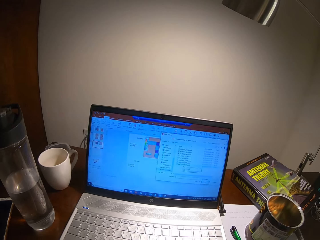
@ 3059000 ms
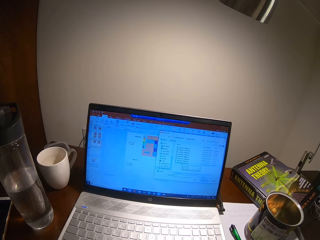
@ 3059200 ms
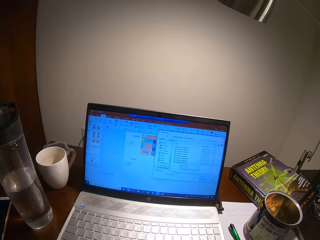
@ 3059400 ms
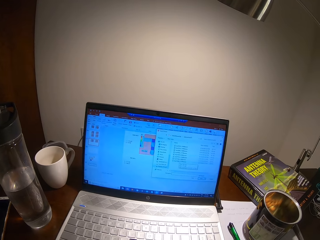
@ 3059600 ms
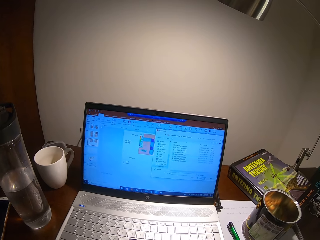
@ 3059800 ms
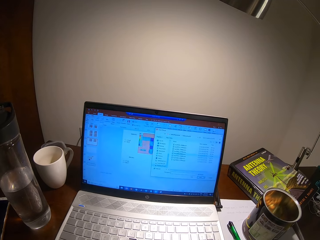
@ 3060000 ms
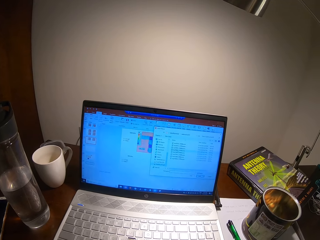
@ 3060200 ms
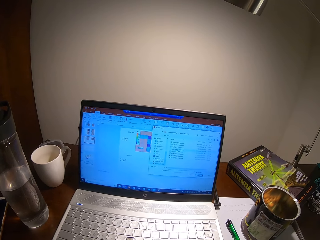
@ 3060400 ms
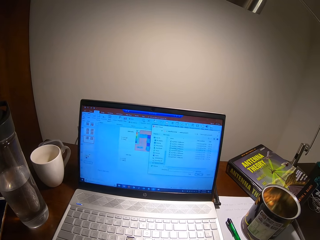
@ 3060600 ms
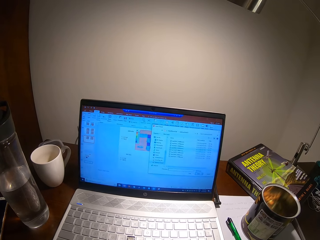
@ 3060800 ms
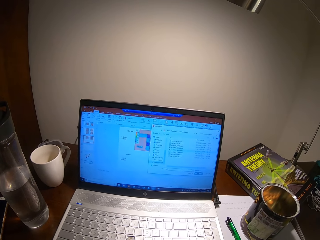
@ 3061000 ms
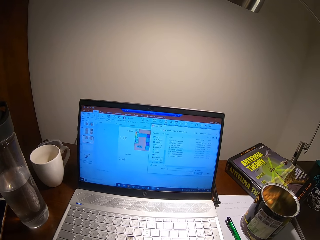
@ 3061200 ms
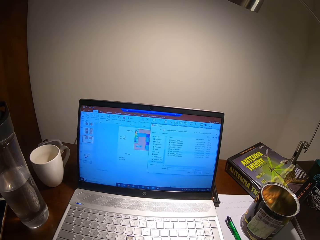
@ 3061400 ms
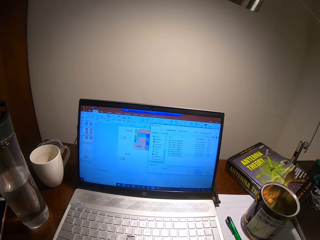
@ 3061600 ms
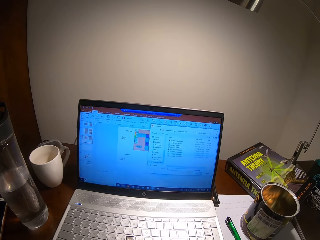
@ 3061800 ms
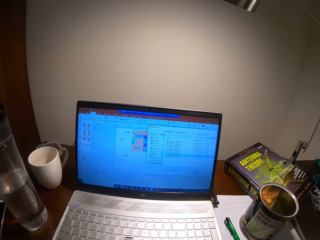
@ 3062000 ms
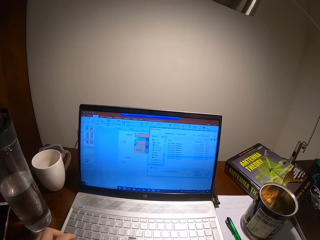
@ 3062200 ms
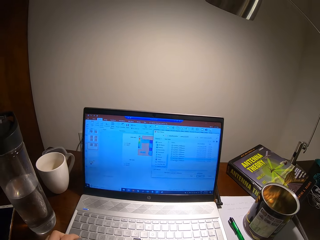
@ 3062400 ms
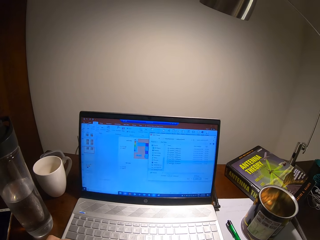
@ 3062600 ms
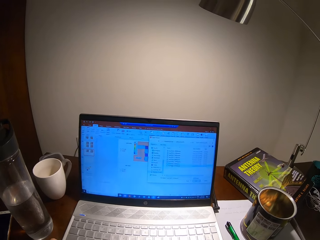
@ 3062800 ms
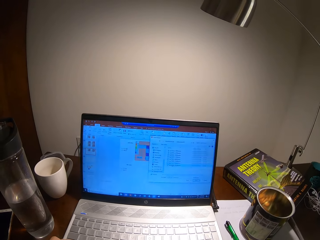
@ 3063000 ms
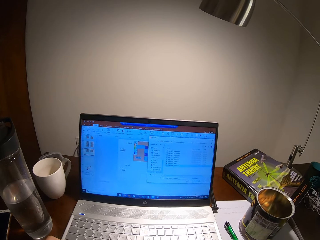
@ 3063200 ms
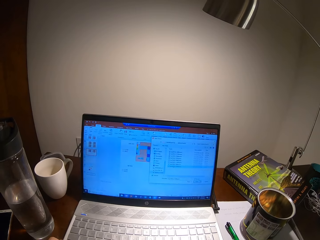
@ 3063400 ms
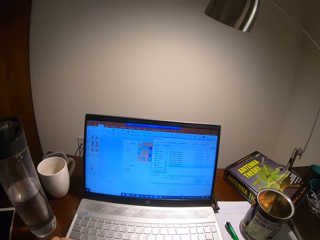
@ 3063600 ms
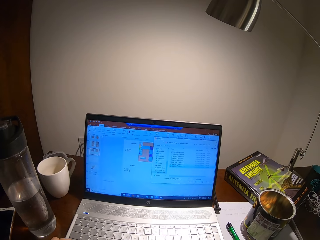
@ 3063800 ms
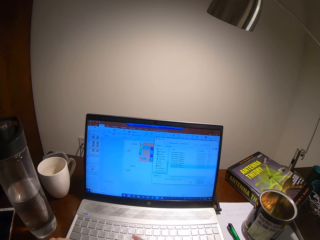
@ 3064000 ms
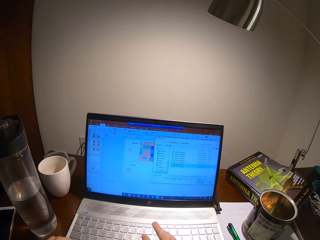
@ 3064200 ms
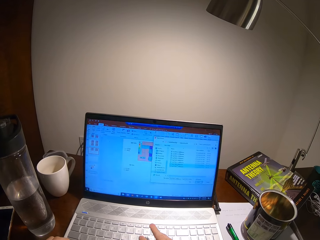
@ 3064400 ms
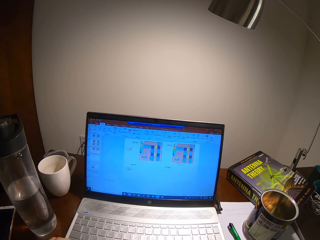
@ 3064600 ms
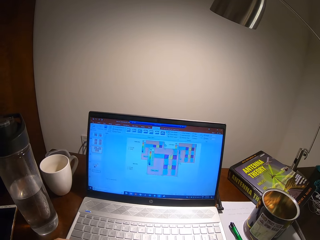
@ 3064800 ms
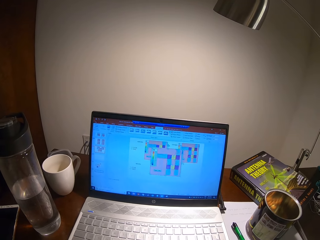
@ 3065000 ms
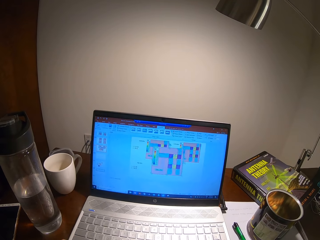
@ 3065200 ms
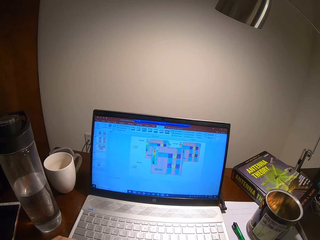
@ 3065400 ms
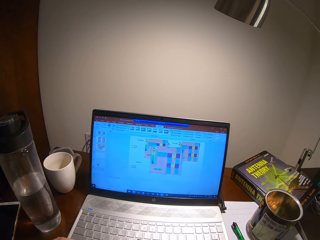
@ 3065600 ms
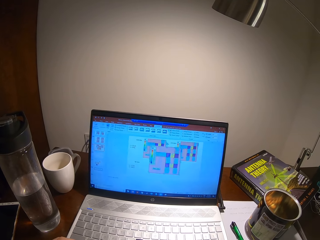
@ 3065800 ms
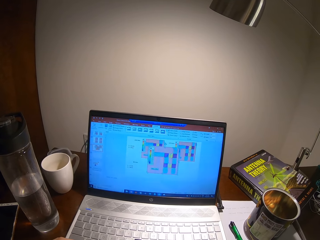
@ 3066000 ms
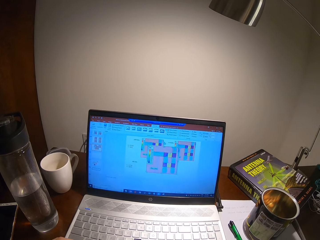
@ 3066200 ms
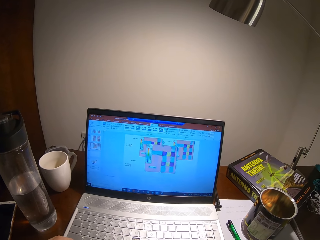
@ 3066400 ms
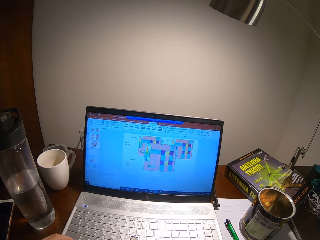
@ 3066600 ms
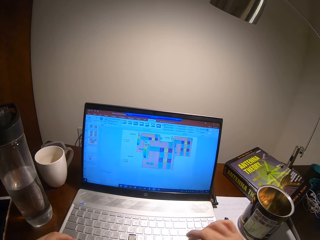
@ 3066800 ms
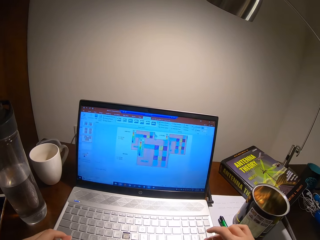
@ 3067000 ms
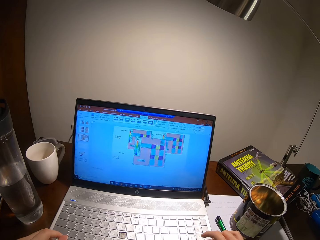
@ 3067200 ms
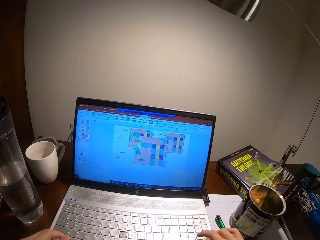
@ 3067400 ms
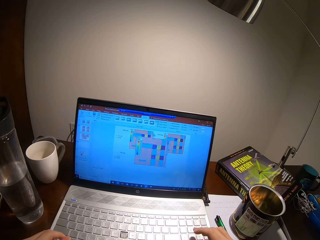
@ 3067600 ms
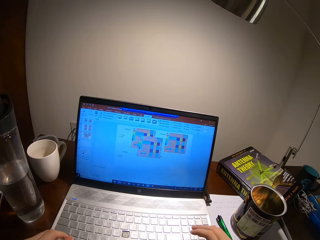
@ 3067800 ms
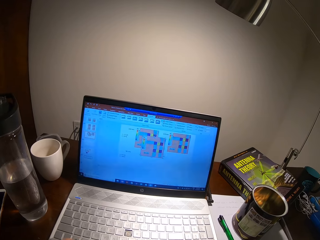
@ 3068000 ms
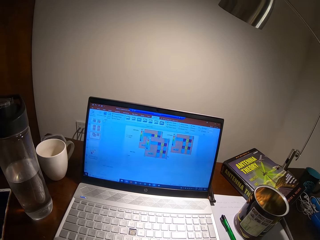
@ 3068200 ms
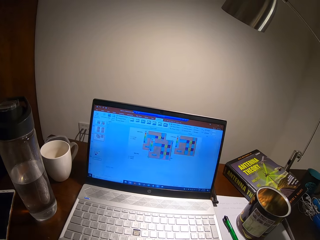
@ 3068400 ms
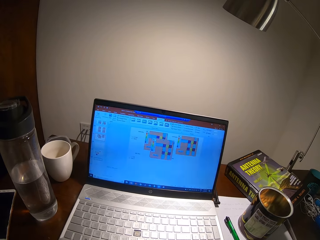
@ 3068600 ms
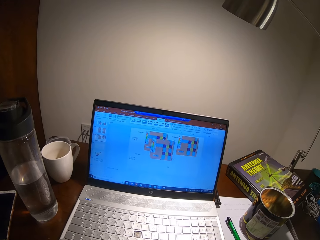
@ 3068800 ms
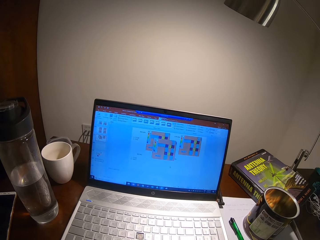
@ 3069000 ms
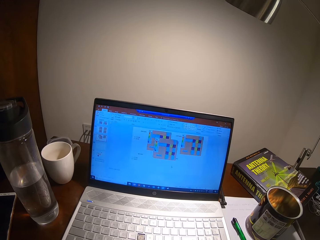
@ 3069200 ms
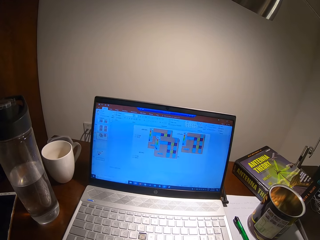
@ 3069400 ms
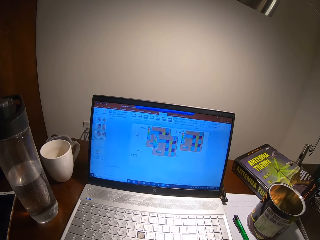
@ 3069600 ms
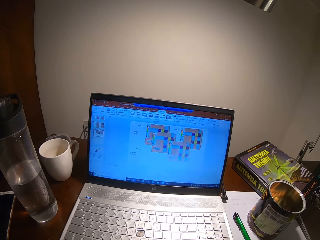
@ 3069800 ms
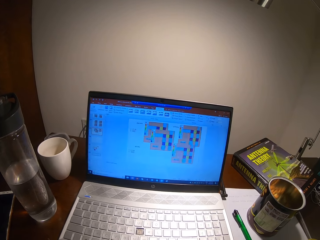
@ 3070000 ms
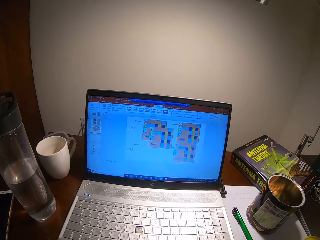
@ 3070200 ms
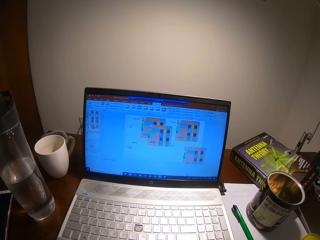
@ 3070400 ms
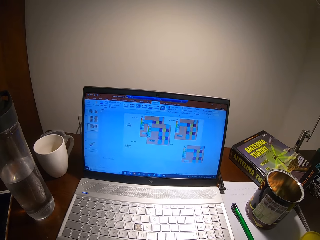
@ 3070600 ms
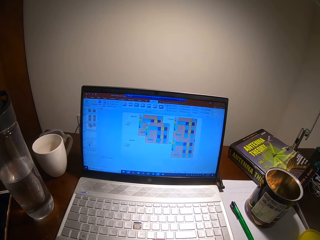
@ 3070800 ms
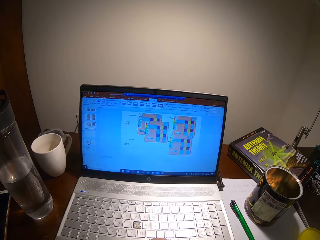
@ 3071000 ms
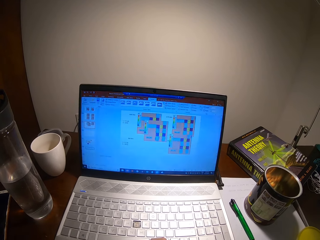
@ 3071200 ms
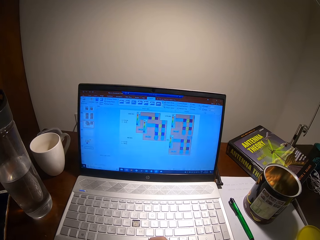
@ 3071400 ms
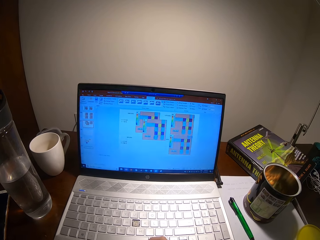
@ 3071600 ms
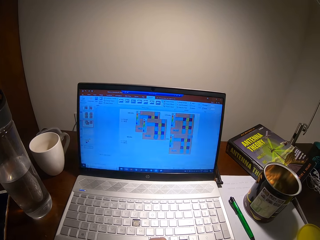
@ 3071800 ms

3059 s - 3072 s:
The camera wearer types on a keyboard. They turn around. They turn around again.

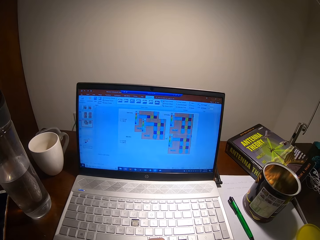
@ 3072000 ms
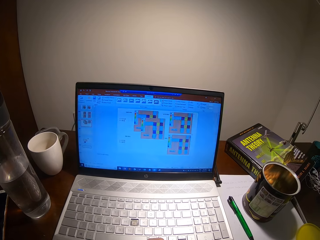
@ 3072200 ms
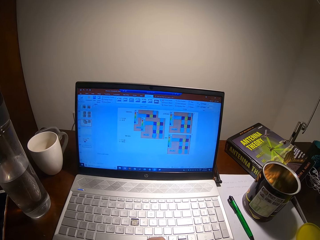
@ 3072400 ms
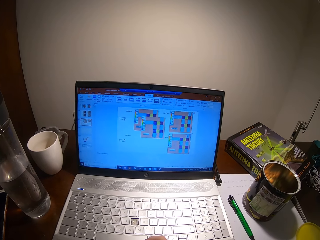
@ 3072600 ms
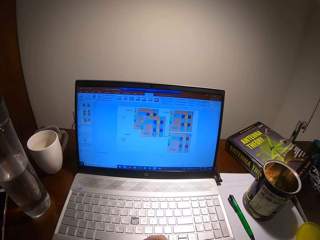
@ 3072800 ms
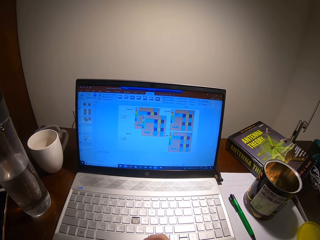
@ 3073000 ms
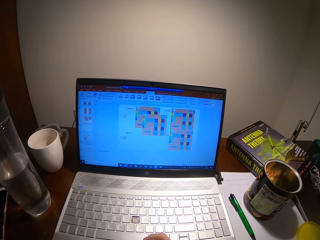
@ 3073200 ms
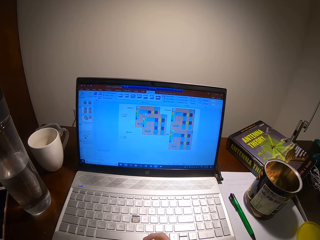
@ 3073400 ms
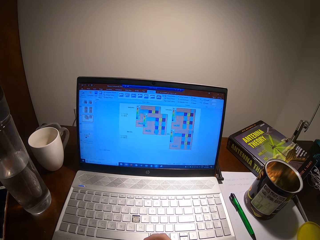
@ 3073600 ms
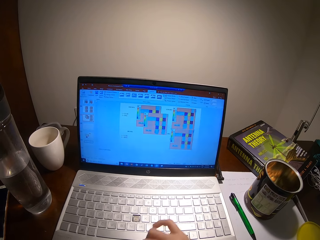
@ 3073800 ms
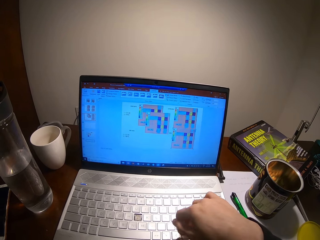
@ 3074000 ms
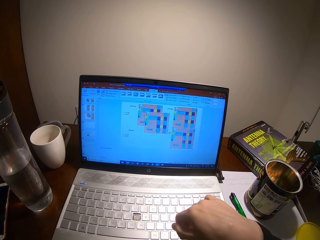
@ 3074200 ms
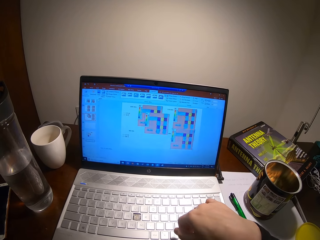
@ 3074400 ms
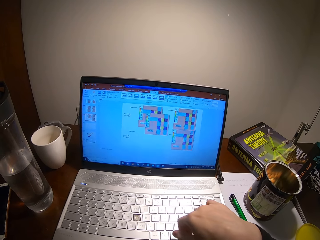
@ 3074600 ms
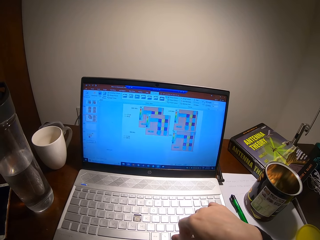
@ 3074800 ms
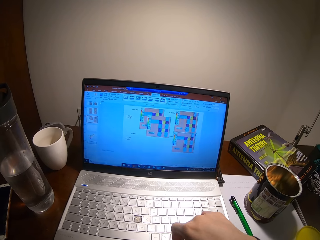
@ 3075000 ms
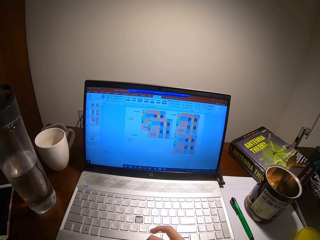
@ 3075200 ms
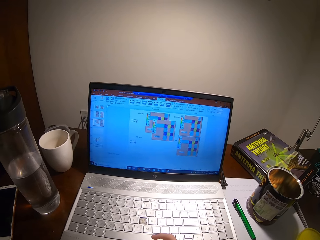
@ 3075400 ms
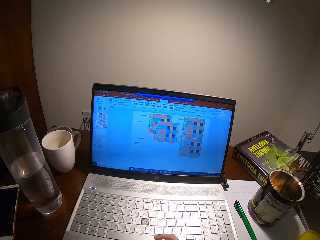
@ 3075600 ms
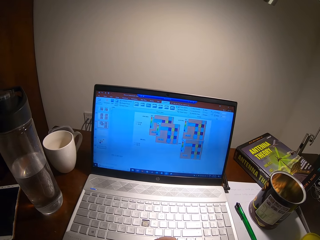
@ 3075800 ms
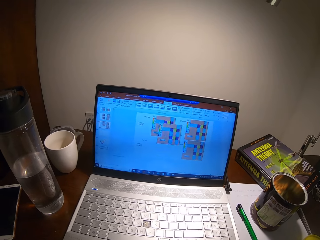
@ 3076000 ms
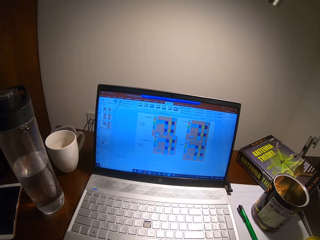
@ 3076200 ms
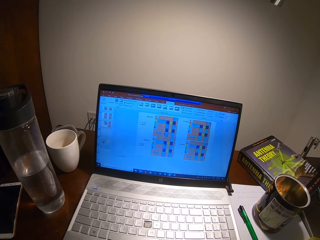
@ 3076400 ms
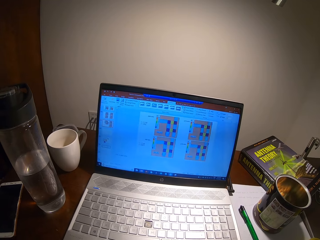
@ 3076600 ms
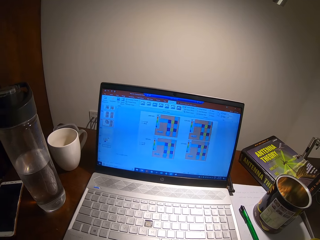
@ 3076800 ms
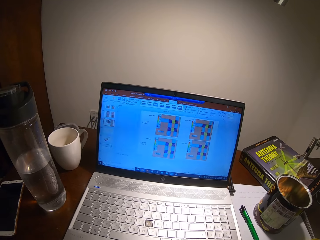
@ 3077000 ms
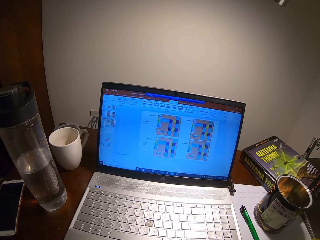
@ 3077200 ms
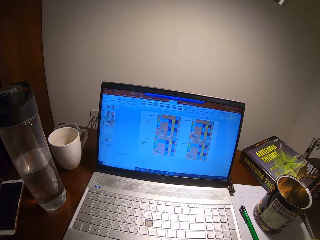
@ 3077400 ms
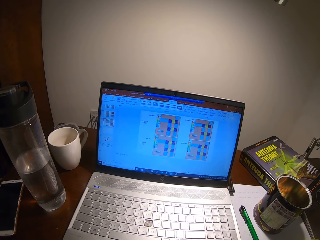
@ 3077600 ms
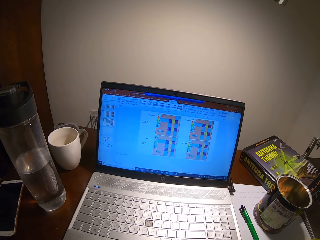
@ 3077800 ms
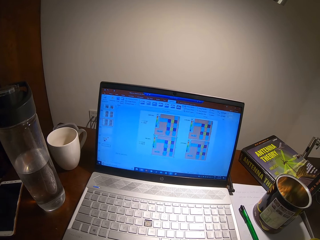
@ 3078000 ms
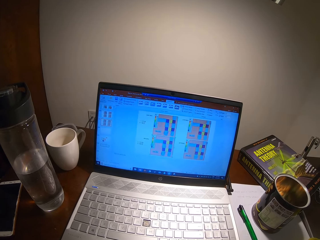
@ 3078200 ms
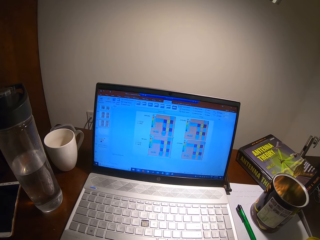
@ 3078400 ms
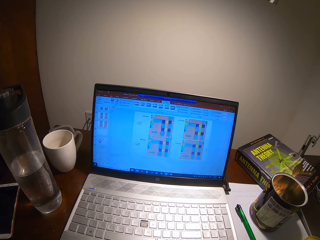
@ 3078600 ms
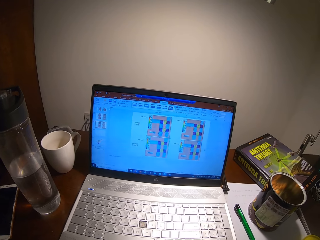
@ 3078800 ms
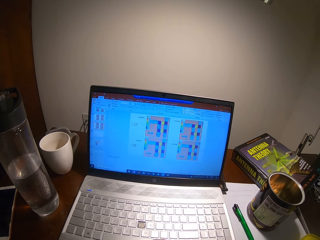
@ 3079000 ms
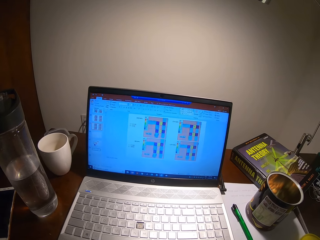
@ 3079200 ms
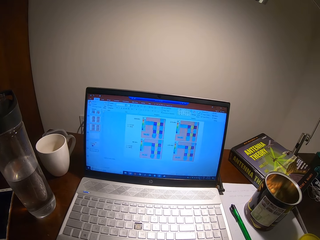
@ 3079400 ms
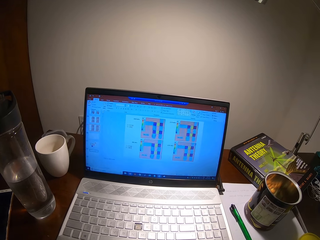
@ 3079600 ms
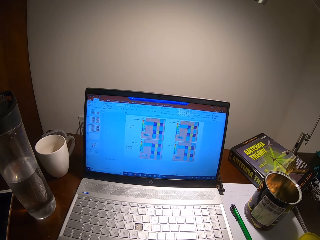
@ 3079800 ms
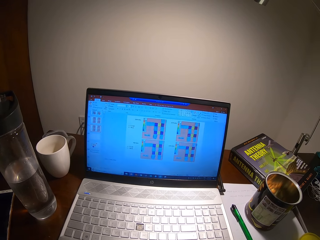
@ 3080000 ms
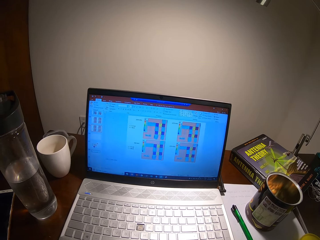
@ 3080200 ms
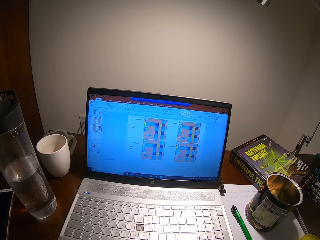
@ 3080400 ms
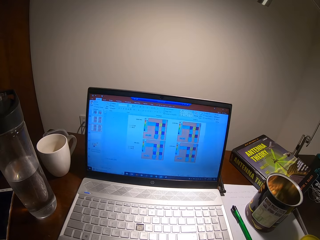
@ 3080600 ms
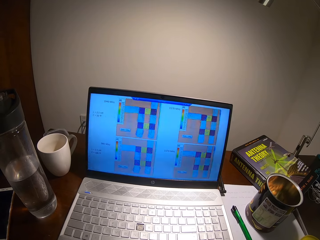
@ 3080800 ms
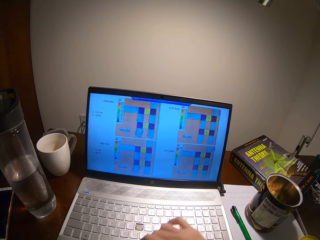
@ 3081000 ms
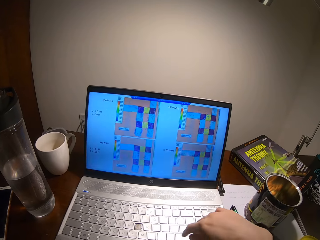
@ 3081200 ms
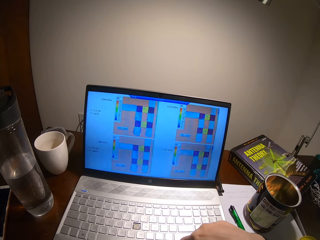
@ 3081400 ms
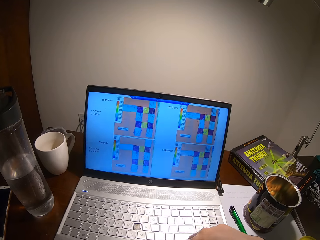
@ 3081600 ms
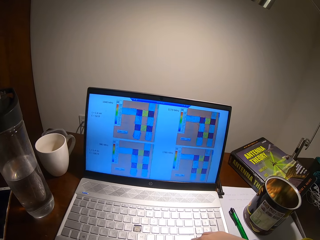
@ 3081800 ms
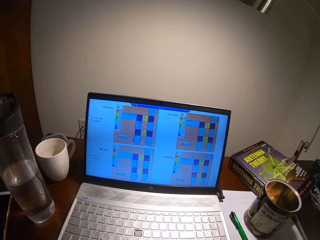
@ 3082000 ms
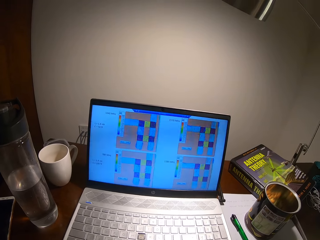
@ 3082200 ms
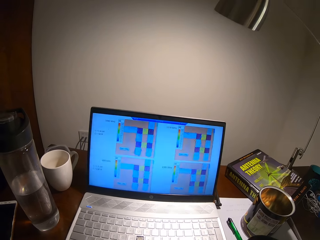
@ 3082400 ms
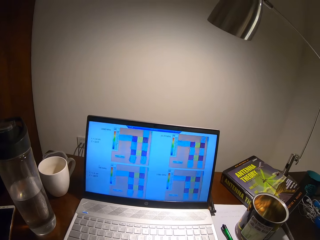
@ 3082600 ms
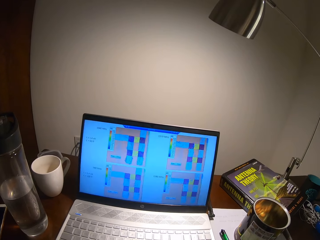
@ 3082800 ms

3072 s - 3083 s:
The camera wearer types on a keyboard.
